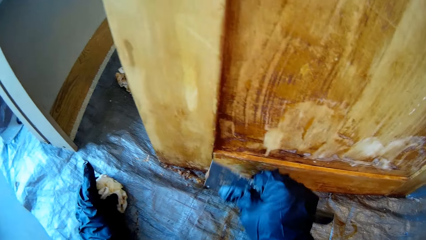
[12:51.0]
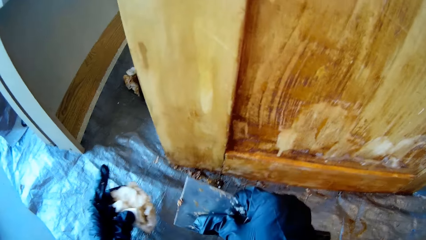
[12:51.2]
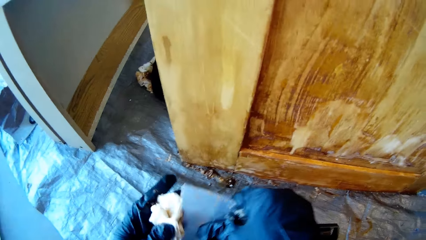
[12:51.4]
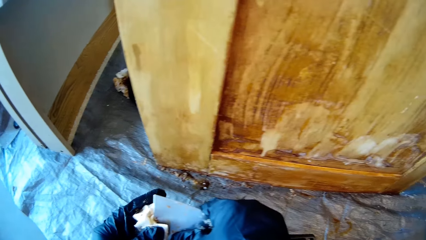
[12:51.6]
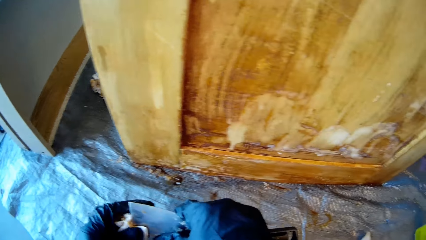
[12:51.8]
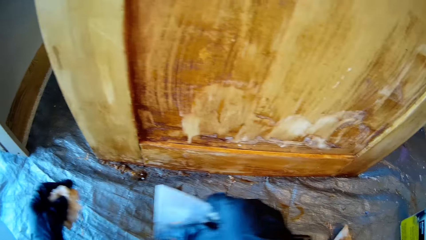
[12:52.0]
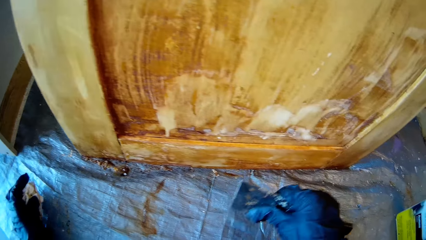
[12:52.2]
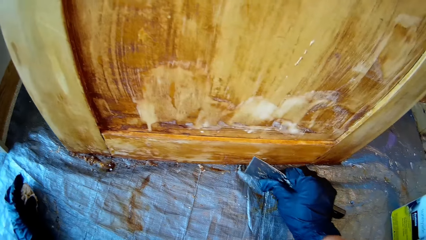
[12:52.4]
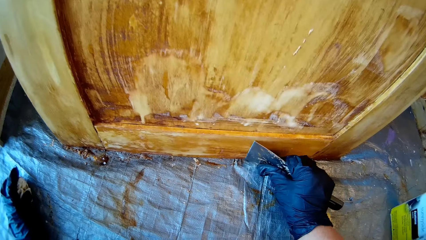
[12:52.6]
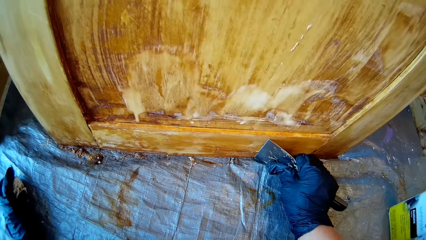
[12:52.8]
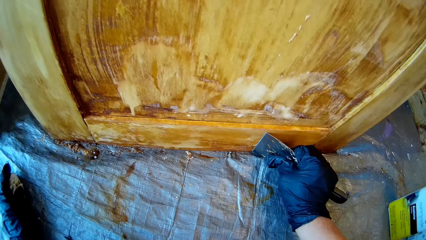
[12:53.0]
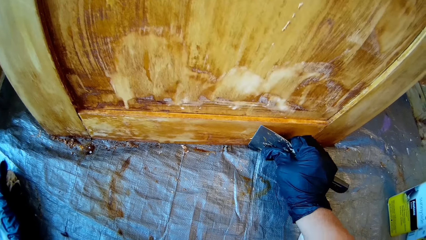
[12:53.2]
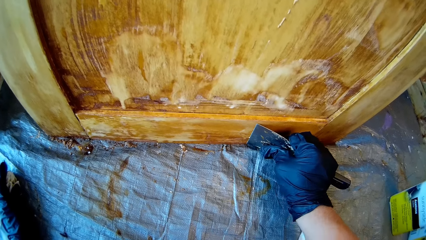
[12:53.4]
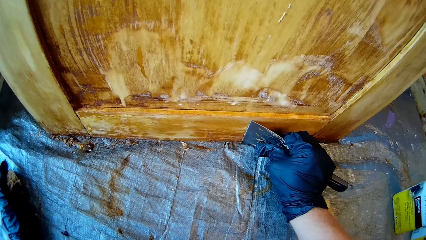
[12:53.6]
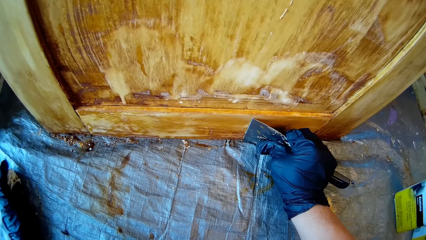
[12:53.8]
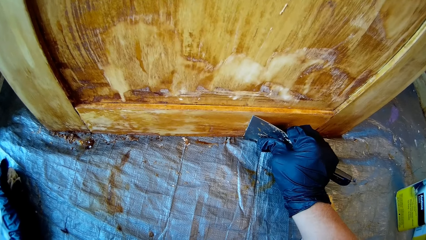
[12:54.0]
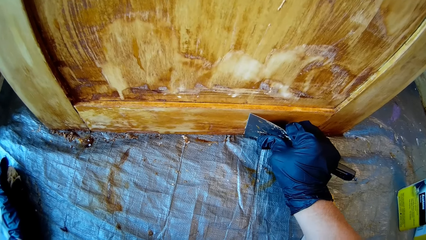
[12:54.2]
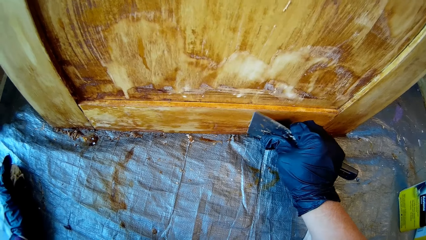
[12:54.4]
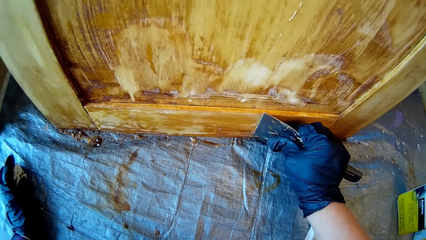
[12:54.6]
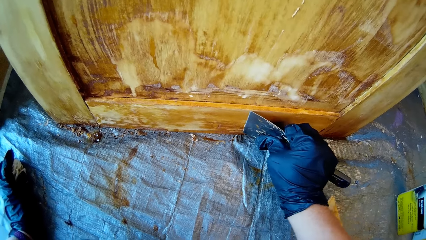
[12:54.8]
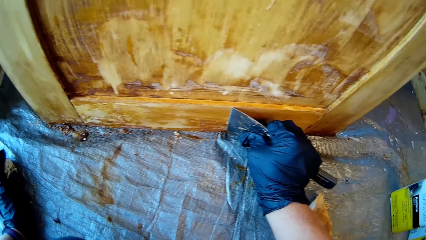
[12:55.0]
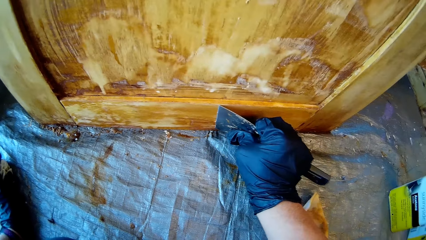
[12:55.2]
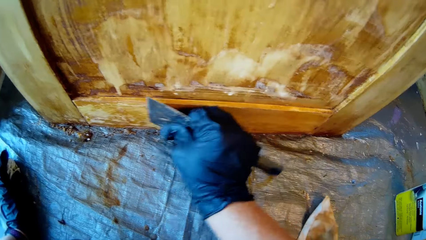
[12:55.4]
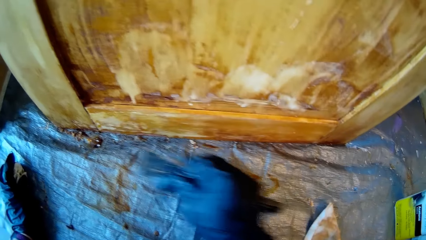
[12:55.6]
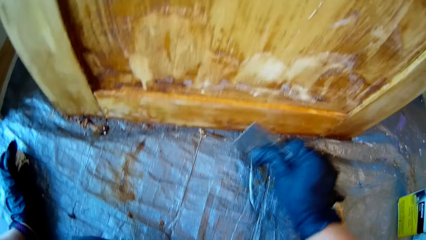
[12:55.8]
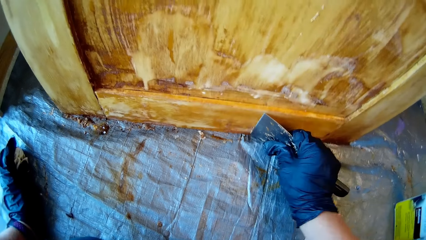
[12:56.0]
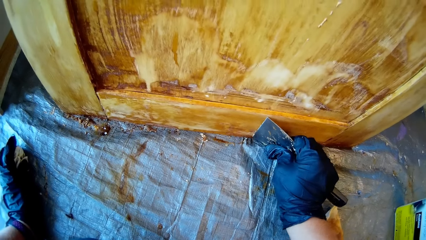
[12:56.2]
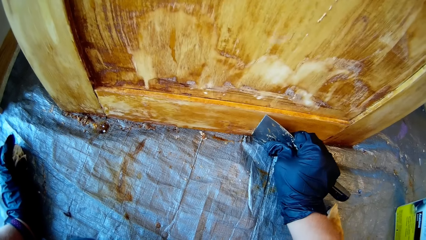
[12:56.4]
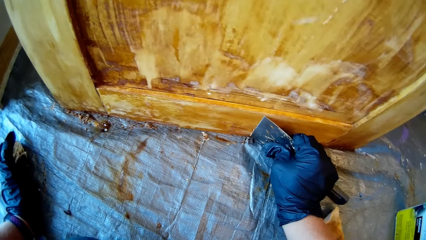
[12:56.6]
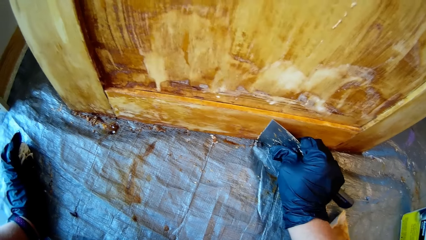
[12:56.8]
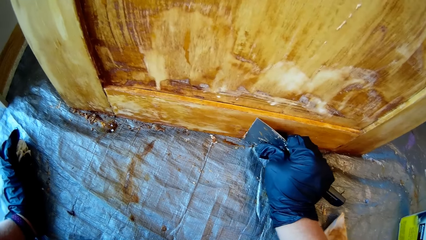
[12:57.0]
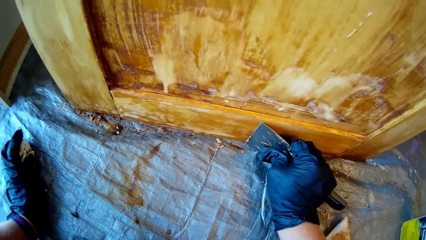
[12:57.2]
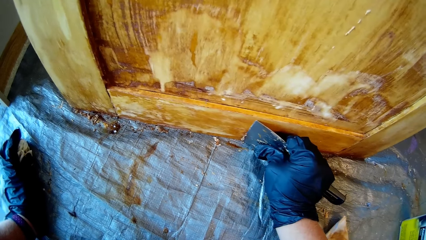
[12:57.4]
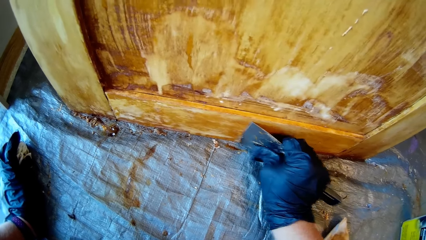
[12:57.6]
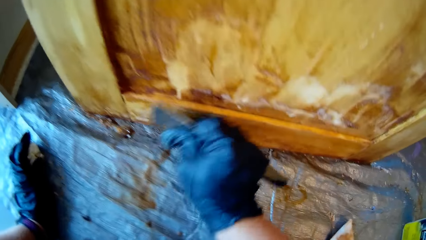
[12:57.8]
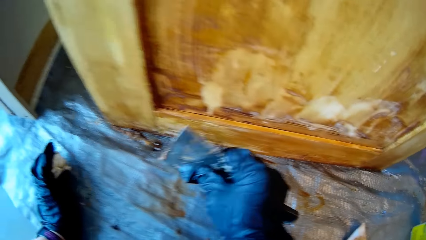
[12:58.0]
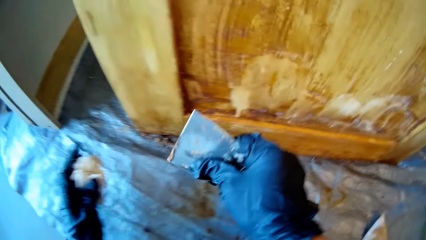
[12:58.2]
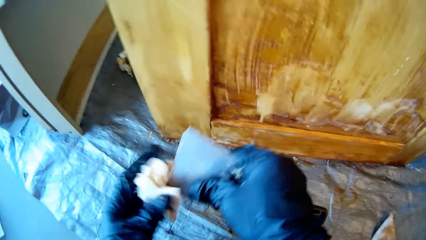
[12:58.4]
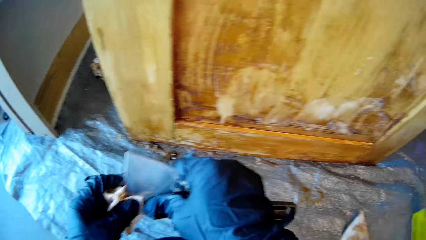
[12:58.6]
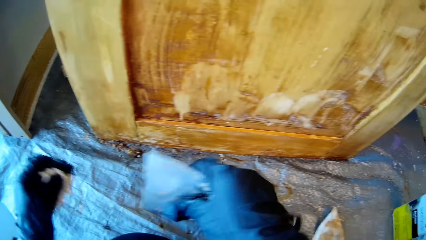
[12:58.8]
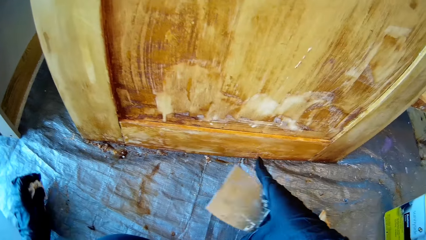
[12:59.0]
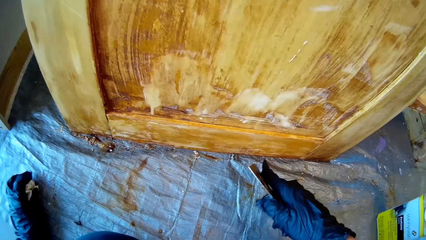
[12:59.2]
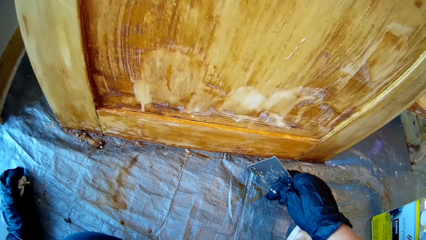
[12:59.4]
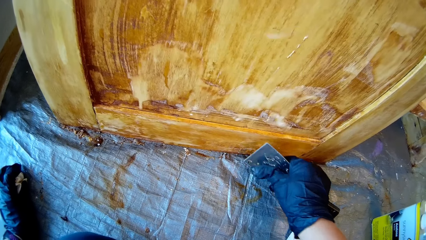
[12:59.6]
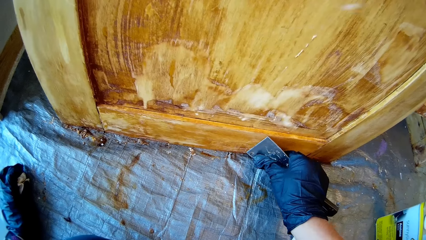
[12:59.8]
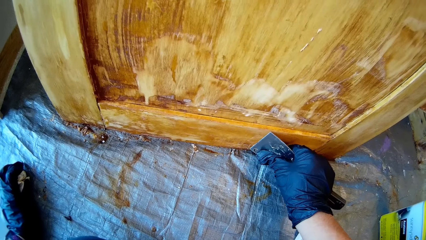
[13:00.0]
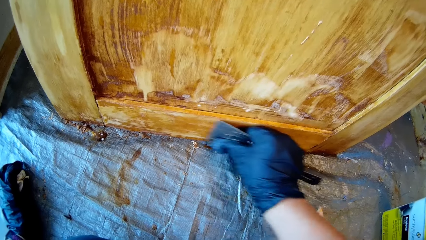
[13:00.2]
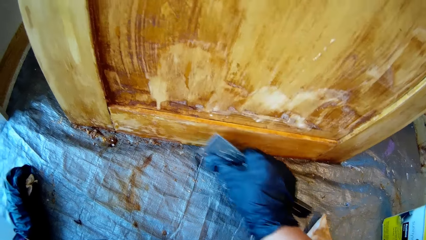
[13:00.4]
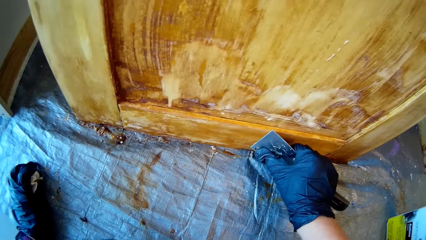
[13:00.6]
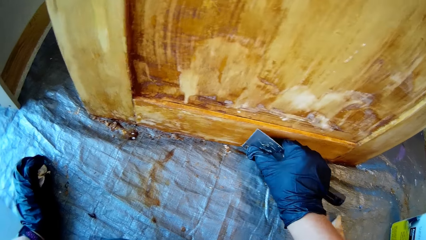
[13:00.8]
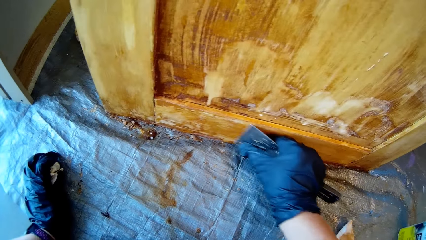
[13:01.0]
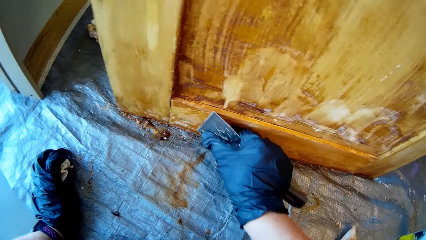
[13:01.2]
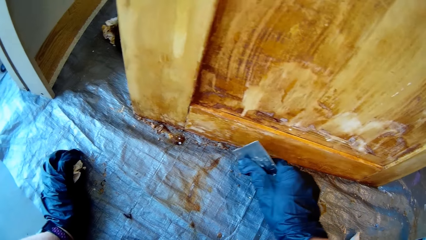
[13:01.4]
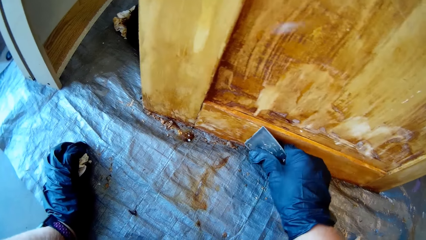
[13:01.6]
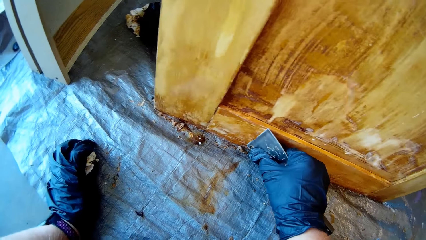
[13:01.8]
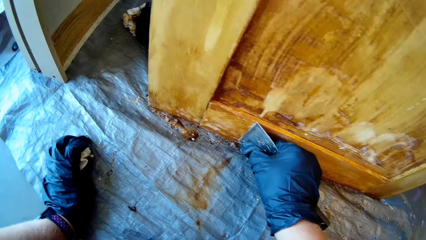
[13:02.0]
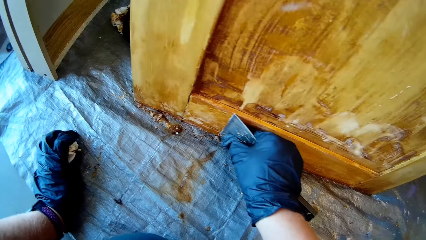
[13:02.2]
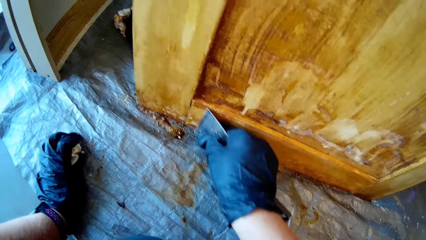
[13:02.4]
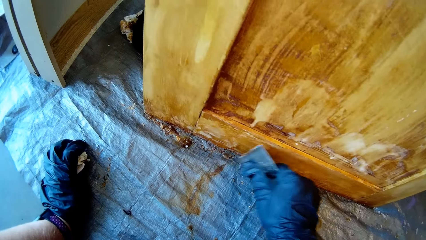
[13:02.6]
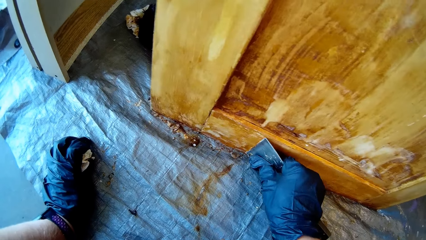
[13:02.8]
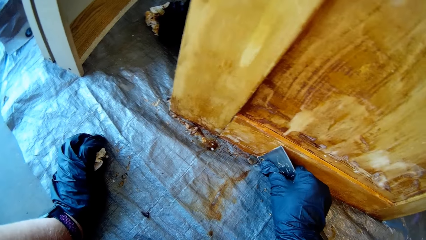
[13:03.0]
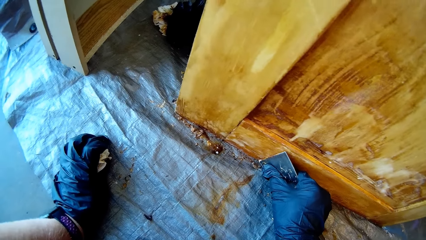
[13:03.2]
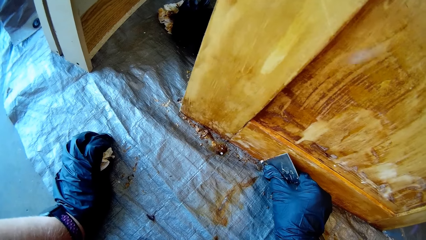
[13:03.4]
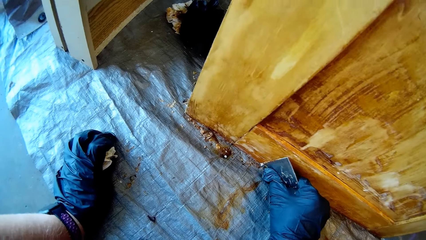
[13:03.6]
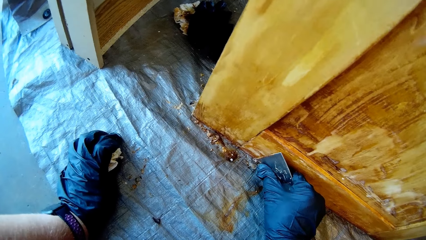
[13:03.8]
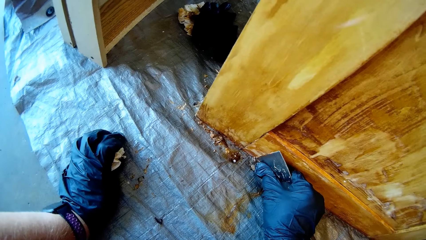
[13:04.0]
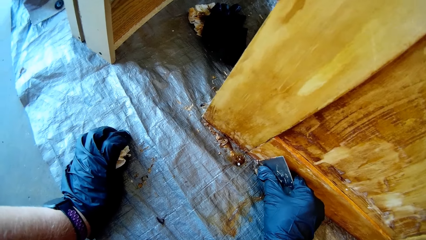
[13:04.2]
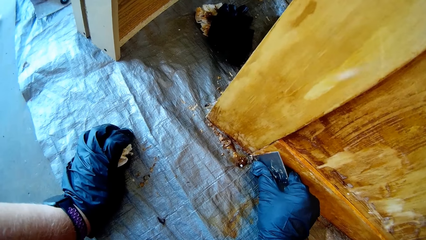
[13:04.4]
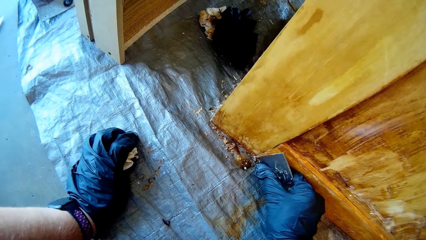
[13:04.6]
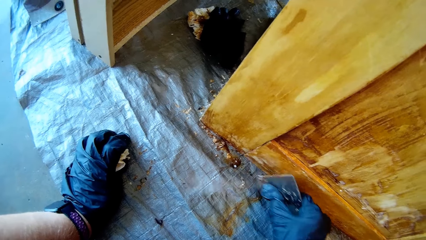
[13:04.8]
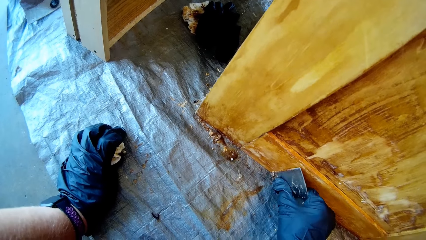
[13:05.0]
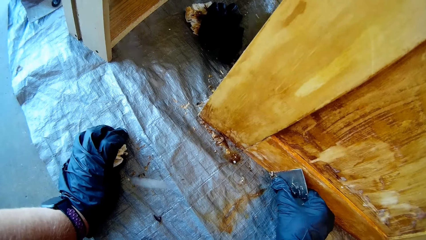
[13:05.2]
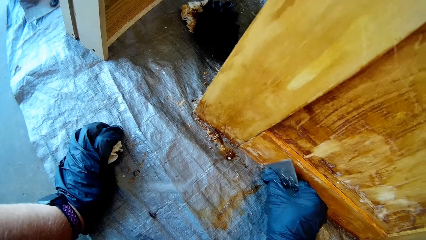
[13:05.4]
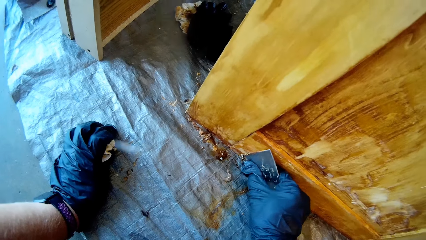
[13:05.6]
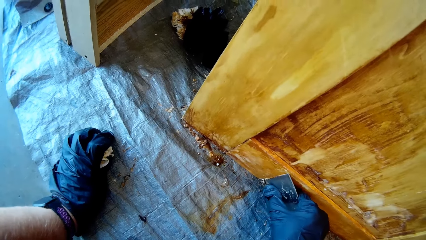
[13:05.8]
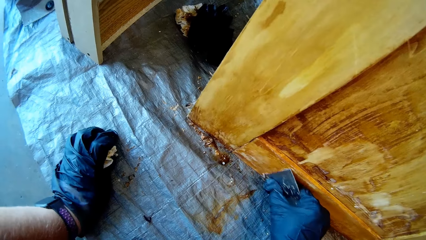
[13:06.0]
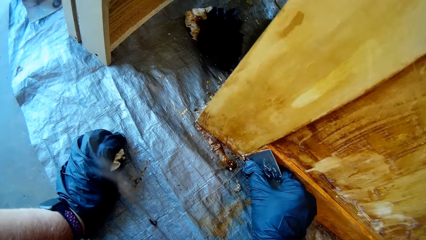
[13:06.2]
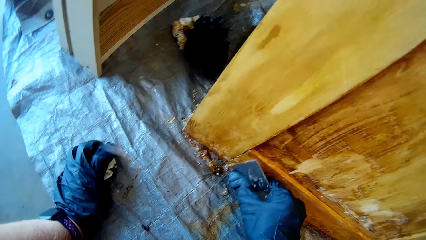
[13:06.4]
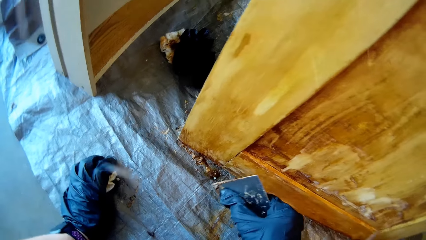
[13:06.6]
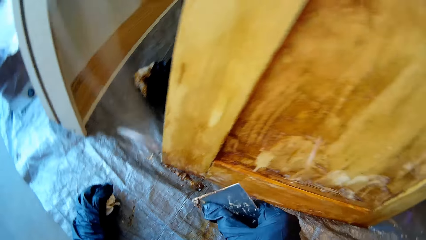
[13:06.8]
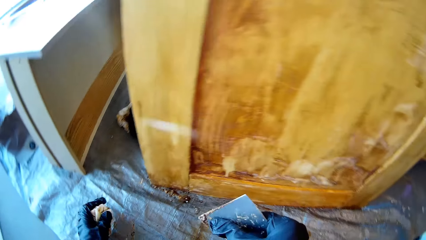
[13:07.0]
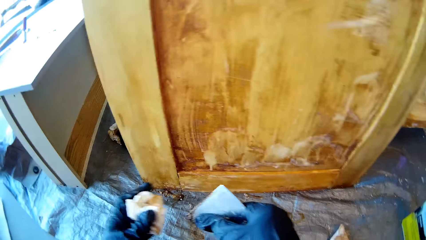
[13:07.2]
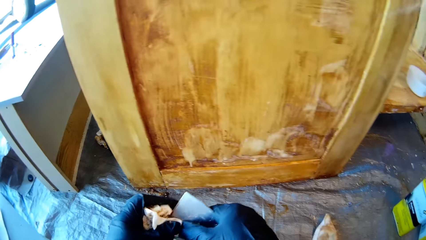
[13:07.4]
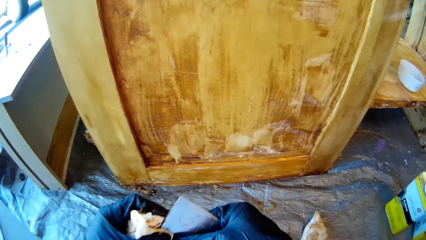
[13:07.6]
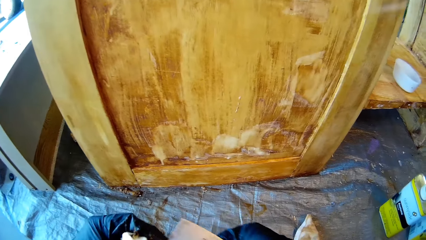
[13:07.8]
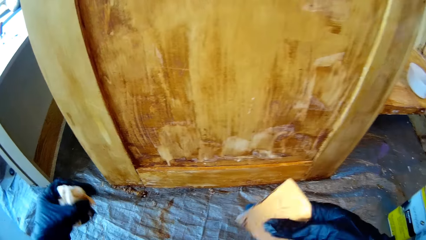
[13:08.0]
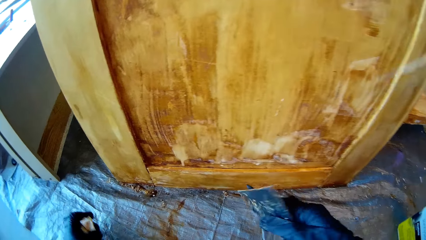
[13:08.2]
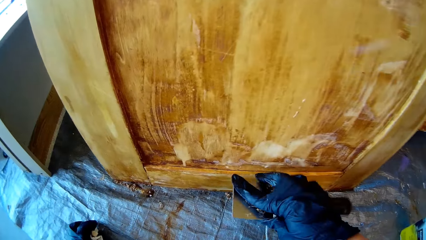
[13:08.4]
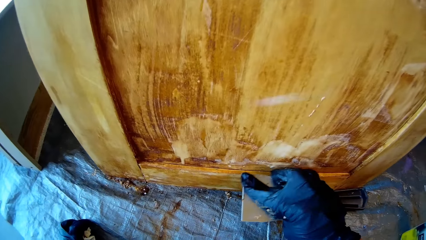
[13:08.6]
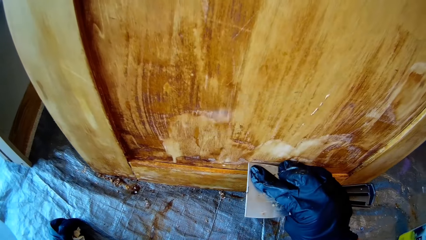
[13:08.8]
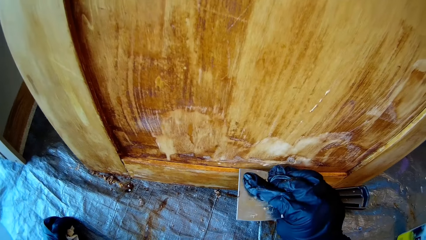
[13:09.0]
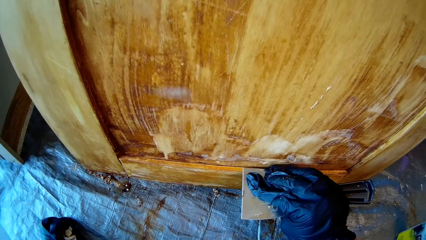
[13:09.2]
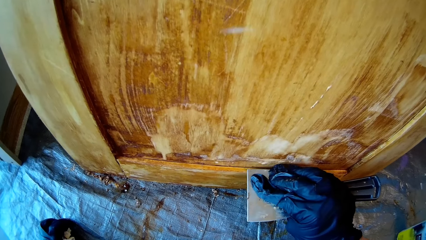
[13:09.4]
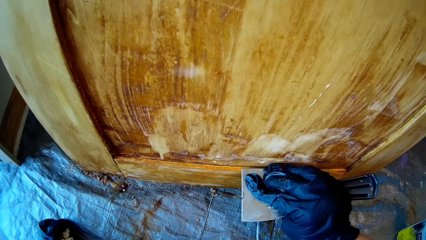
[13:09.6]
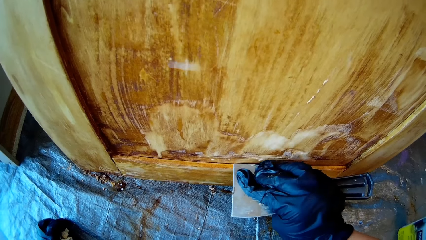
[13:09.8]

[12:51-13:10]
The camera wearer wipes a scraper with a piece of cloth. They remove wood dirt with the scraper. They wipe the scraper with the piece of cloth. They put a hand on the floor. They remove wood dirt with the scraper. They wipe the scraper with the piece of cloth.
